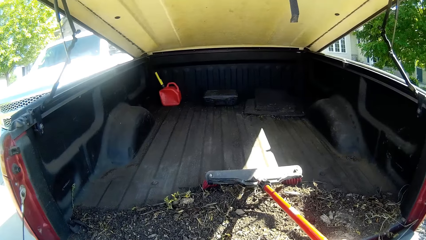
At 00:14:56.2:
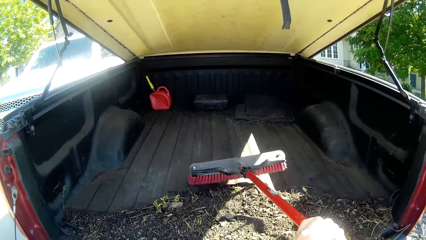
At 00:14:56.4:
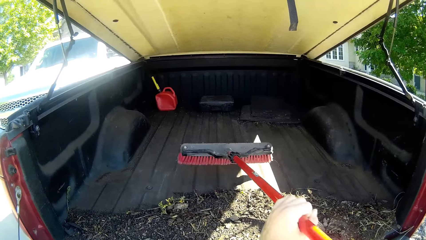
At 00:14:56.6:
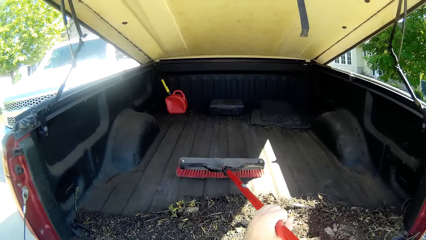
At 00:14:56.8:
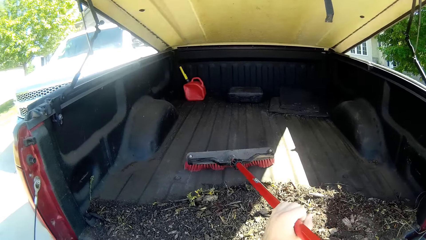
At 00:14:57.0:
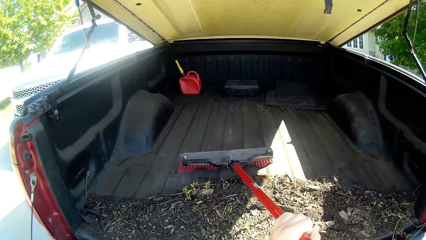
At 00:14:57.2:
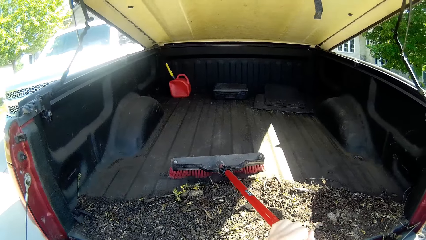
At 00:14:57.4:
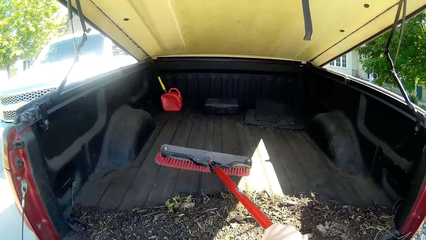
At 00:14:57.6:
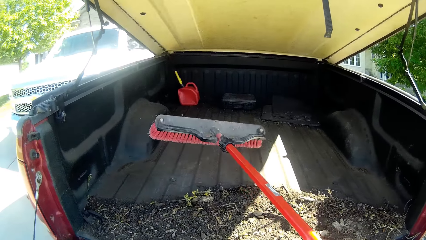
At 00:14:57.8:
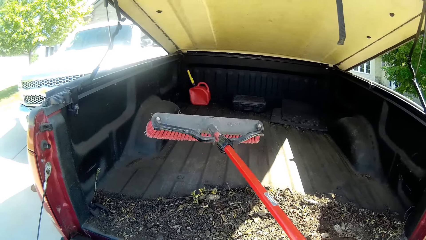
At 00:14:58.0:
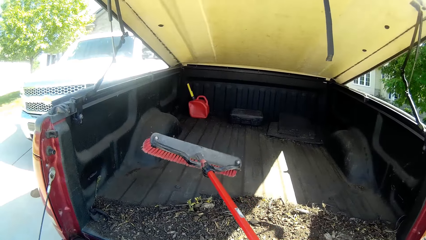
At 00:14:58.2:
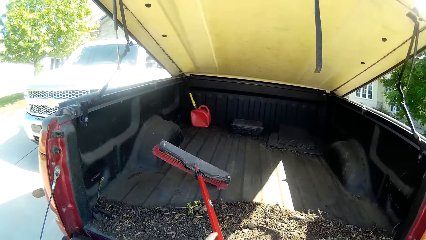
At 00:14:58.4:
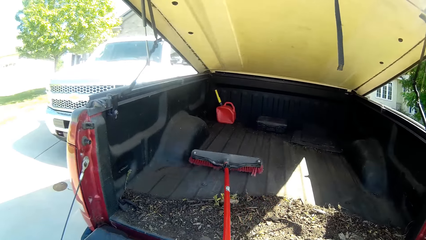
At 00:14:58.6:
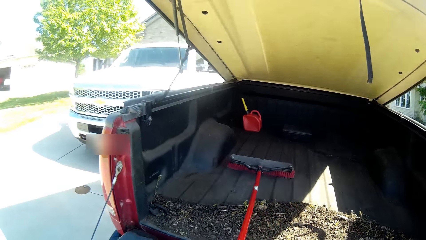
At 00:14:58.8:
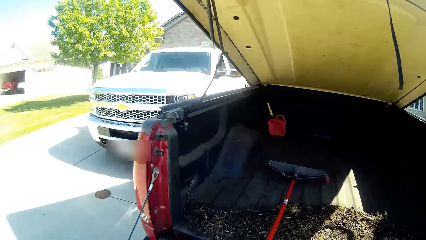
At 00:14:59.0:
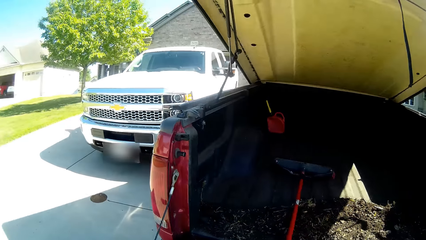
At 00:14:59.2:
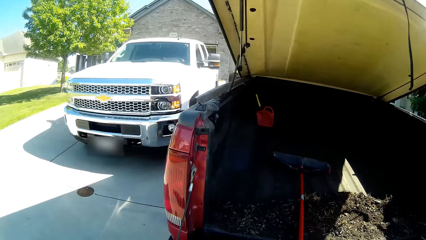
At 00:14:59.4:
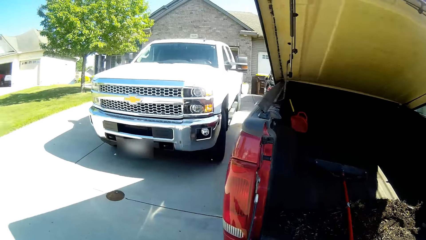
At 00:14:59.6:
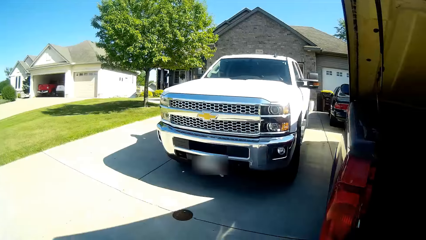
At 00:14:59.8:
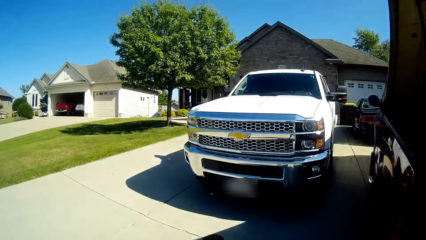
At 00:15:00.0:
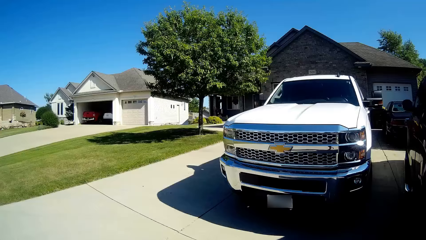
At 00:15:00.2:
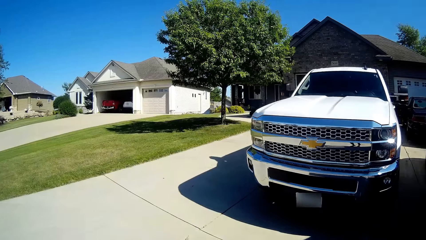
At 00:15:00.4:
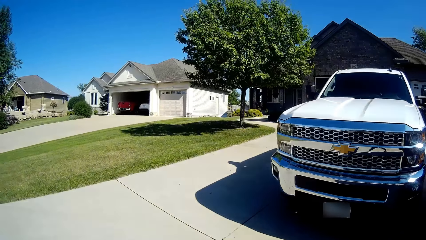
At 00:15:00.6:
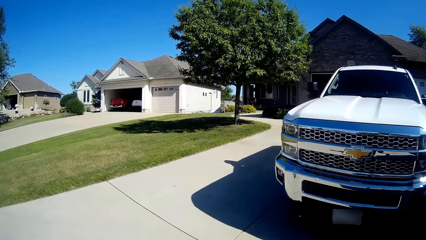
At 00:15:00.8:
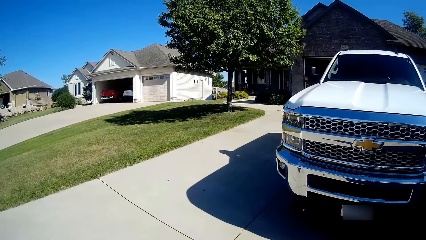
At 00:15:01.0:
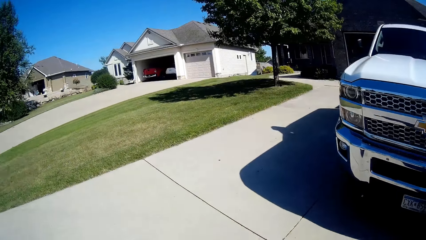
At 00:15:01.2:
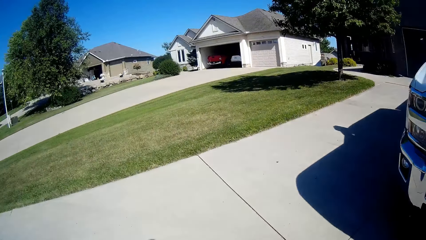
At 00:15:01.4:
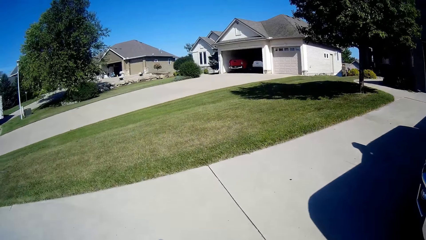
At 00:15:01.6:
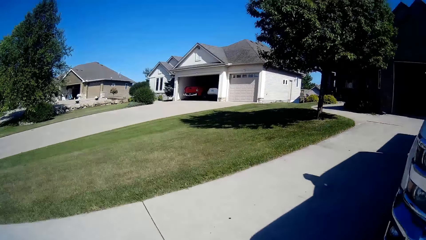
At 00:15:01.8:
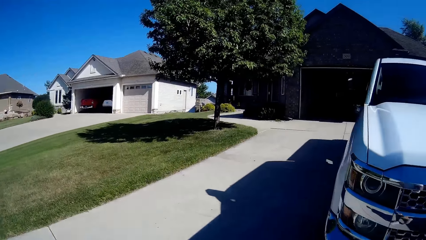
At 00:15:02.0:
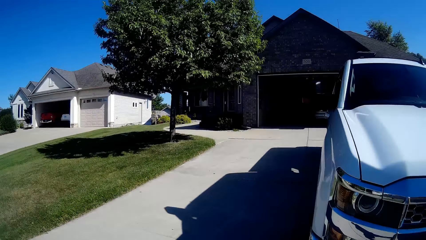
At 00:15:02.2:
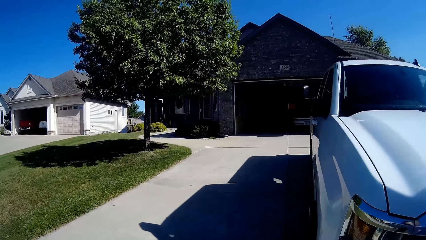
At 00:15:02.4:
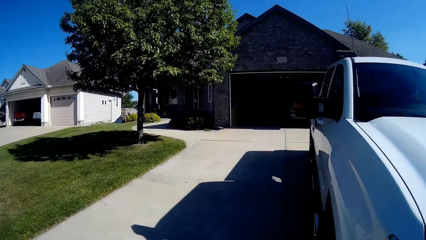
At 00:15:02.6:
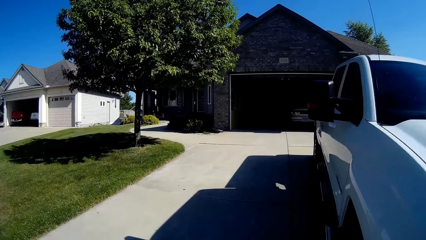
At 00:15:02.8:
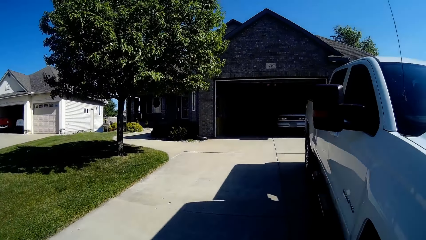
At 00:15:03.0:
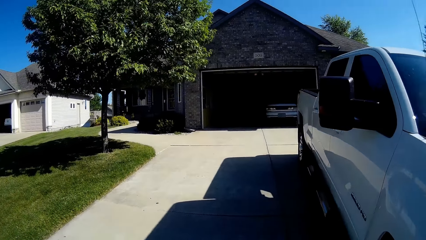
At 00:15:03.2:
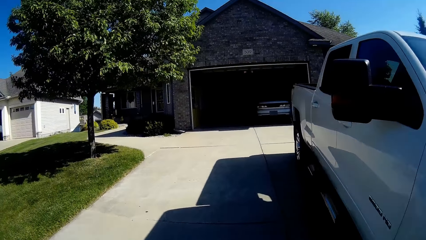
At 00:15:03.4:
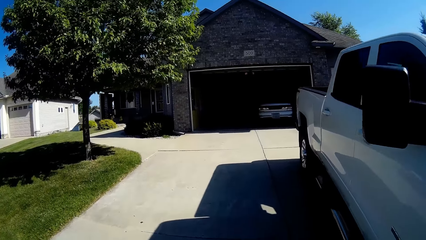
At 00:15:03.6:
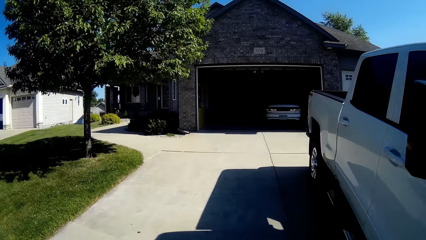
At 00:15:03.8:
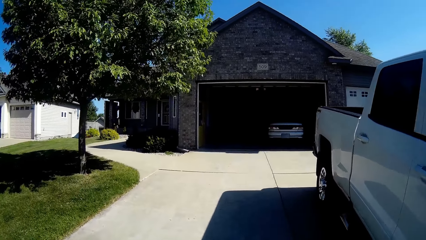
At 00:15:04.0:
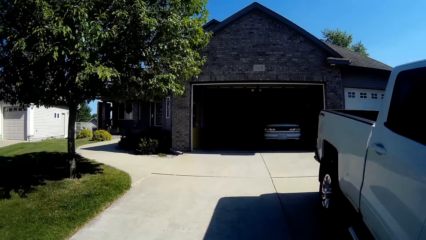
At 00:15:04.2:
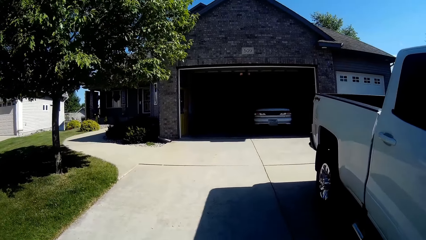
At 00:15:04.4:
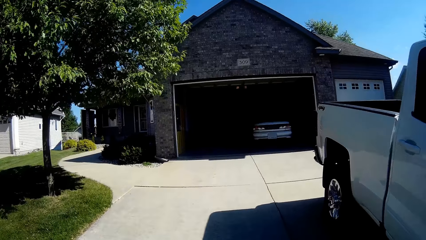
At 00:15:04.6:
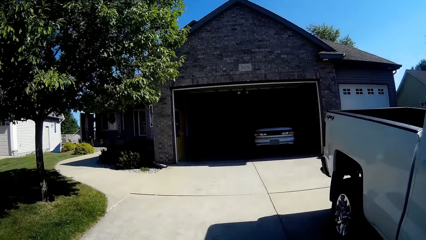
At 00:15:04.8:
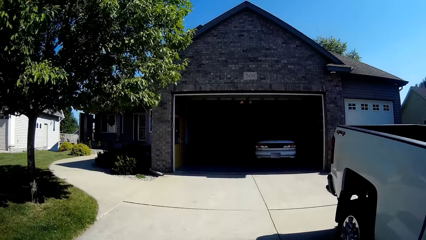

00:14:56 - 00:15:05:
The camera wearer drops the sweeping brush inside the boot of the truck. They walk around the compound.

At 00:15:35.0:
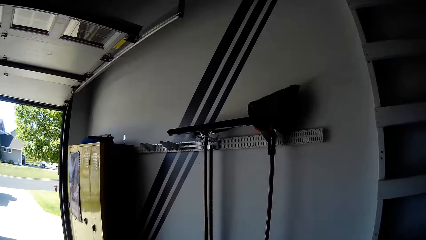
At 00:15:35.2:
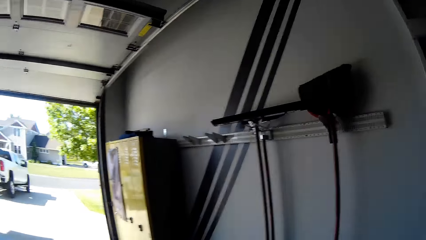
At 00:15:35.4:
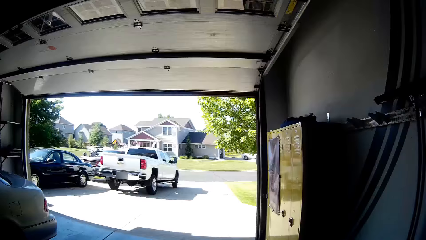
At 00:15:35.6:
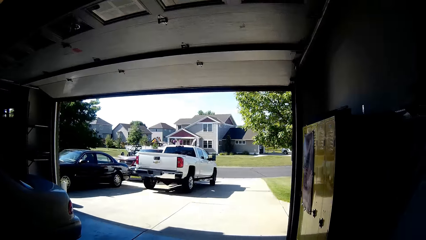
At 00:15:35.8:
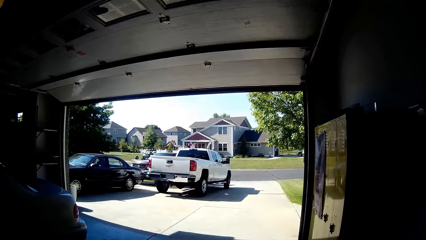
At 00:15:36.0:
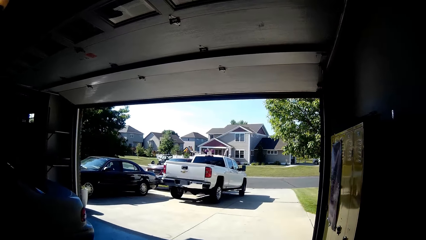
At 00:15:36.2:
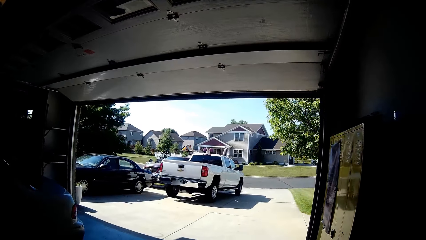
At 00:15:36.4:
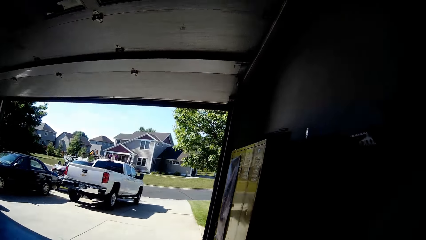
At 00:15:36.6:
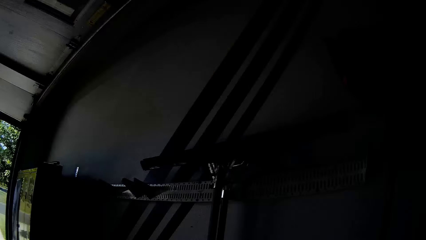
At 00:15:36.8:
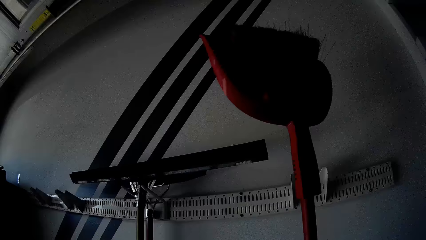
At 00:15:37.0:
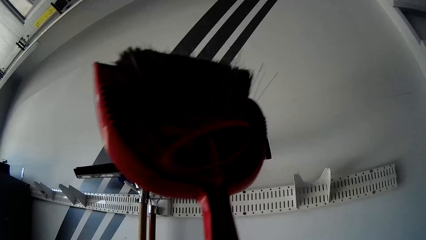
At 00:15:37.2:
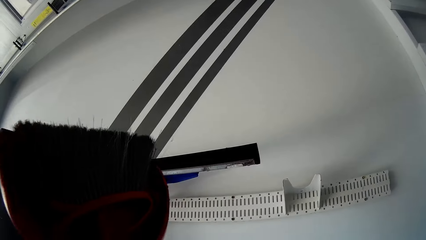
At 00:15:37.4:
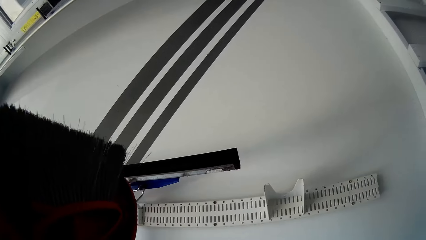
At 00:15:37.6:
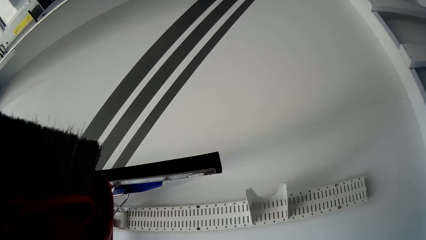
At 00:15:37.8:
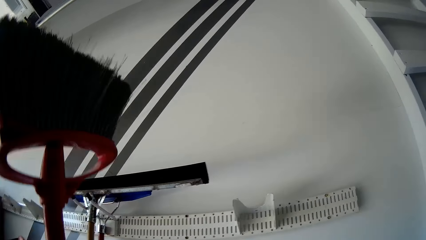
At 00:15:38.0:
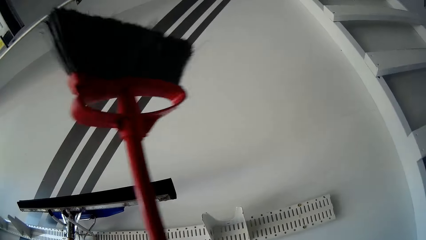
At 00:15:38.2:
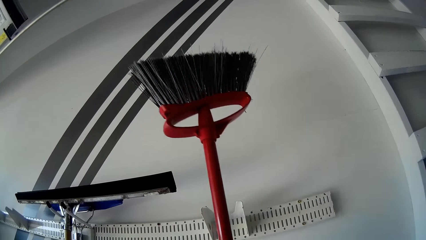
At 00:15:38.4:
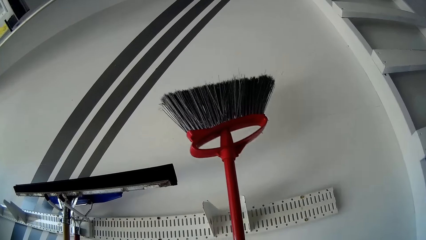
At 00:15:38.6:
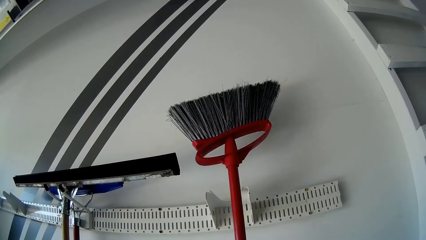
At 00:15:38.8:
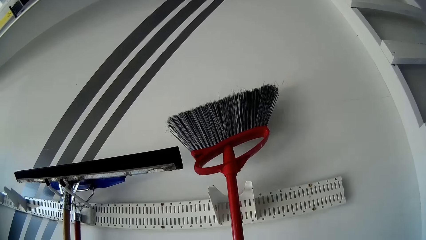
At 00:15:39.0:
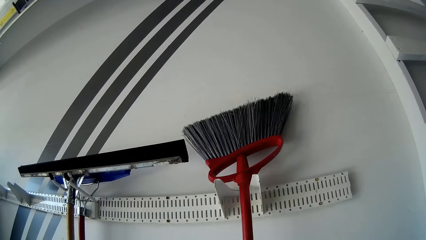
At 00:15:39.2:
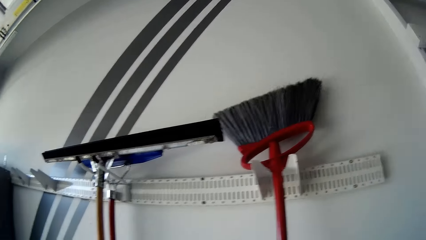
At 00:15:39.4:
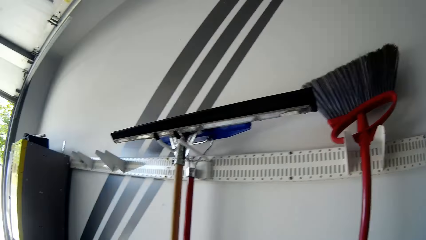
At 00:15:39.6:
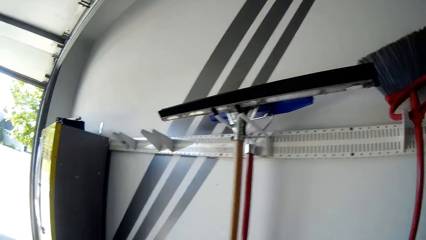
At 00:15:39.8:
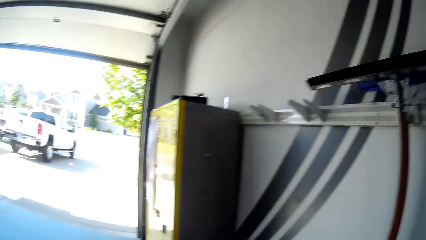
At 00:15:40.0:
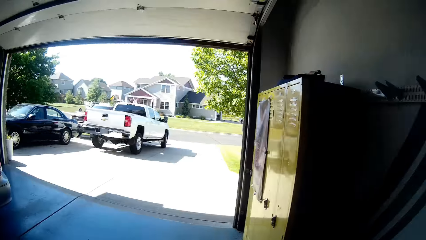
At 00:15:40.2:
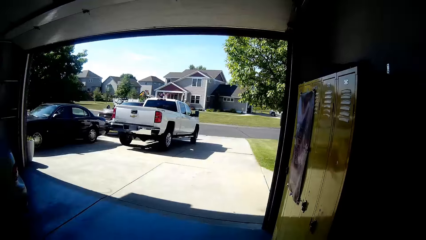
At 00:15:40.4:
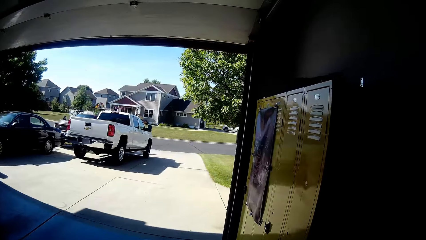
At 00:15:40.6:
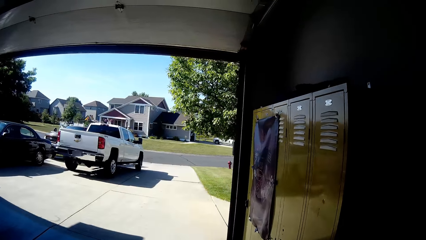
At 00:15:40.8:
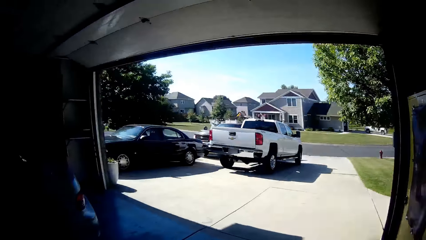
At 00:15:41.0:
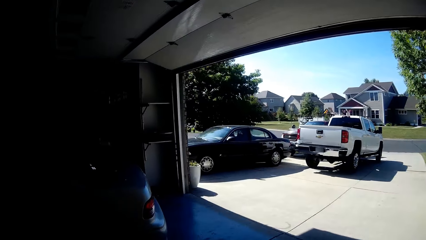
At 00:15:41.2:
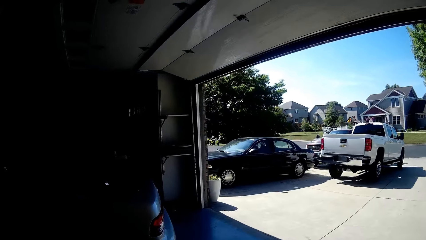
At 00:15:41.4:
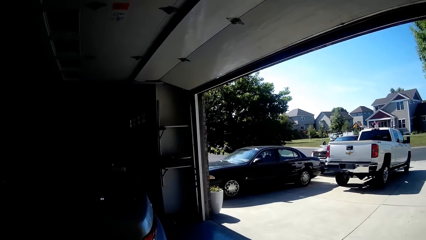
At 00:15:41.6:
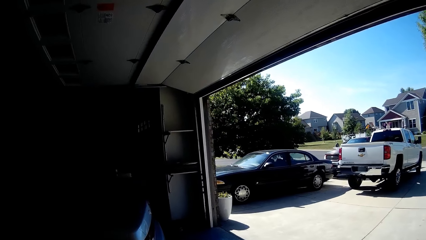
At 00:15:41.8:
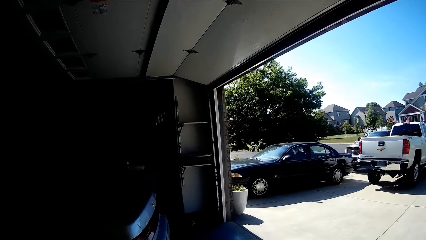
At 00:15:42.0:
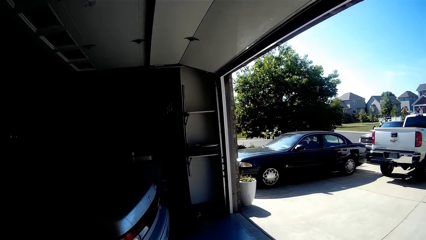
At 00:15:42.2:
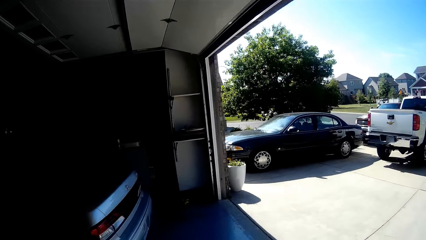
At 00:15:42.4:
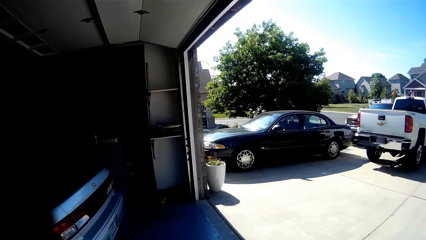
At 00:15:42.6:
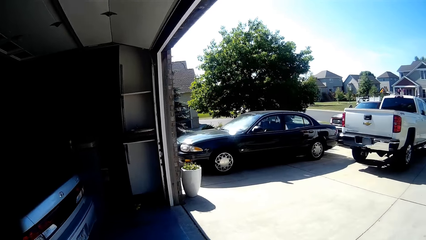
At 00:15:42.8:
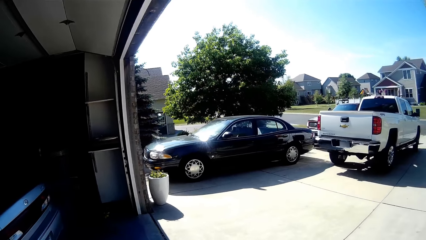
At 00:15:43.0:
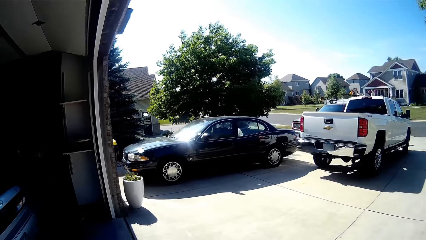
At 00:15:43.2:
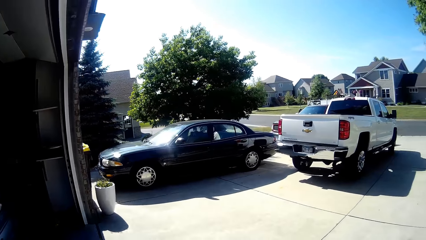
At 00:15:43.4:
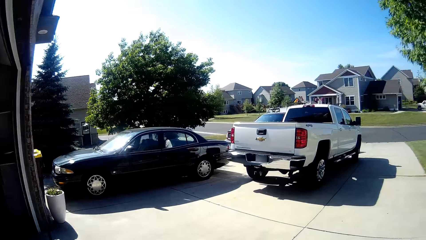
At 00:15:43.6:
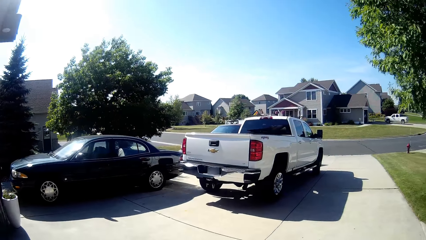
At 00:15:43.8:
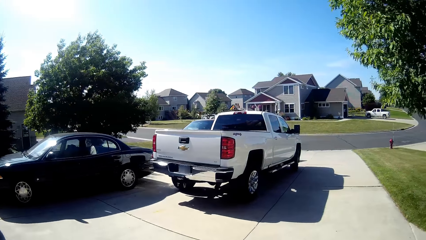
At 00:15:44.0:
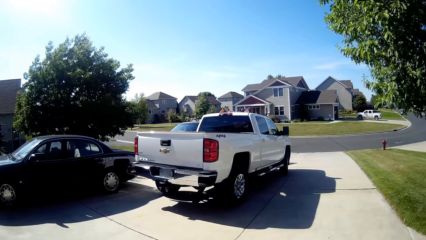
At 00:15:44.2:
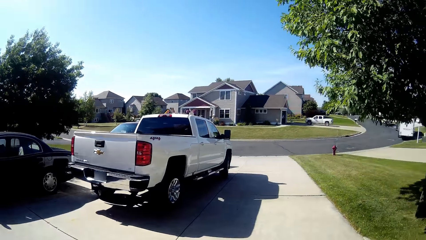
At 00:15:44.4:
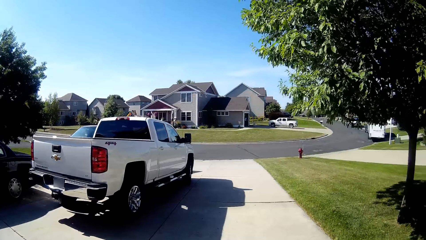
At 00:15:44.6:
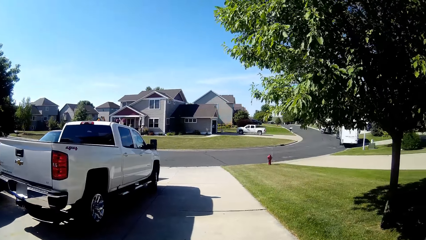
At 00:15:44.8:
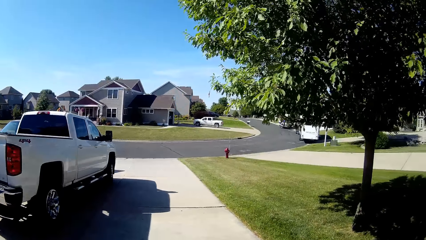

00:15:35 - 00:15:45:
The camera wearer carries a sweeping brush and a dustpan from a hanger with his right hand. He hangs the sweeping brush on the hanger. He walks around the compound.
